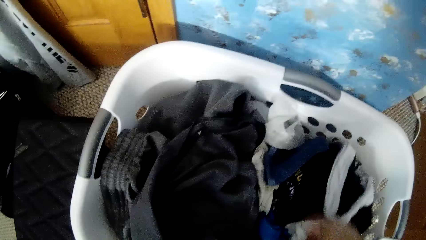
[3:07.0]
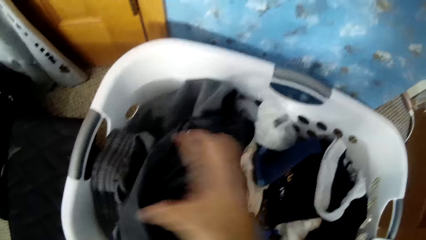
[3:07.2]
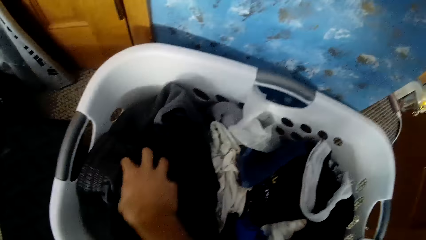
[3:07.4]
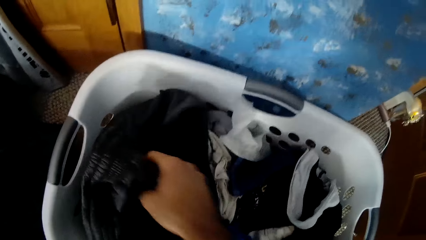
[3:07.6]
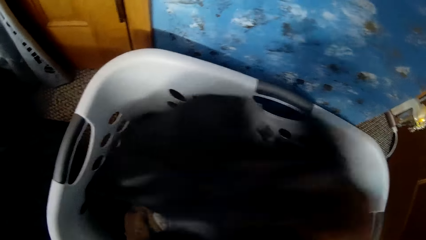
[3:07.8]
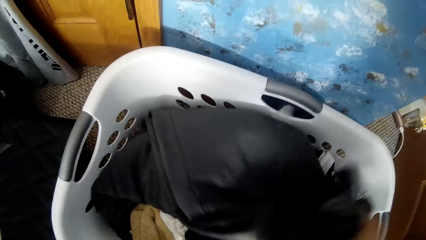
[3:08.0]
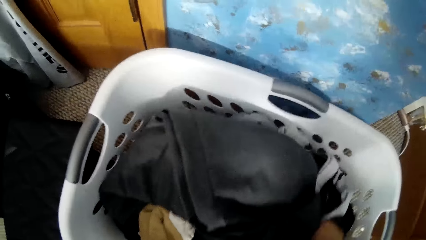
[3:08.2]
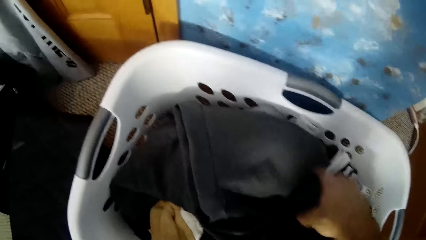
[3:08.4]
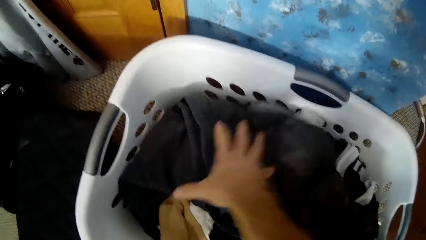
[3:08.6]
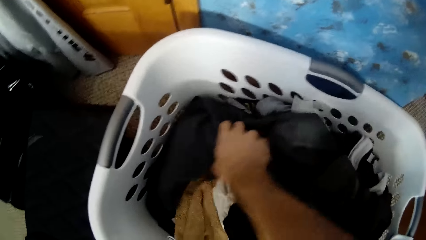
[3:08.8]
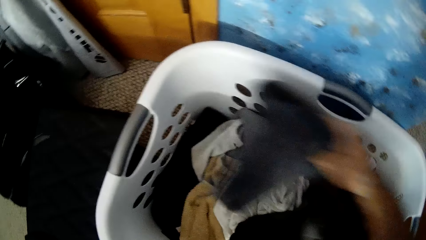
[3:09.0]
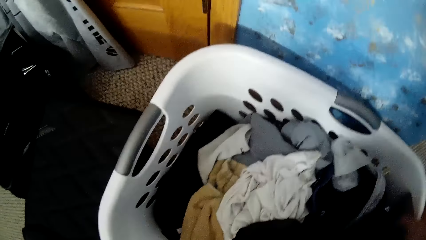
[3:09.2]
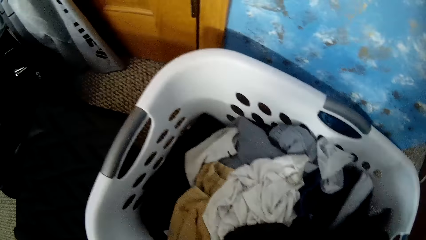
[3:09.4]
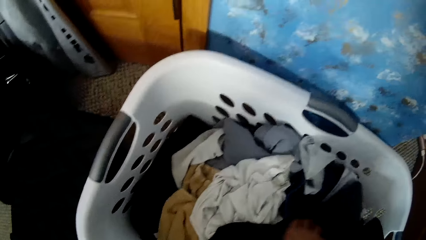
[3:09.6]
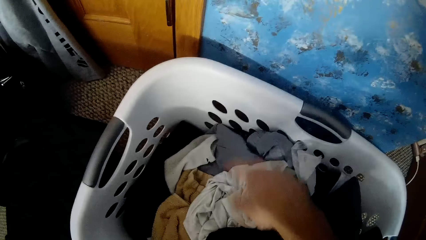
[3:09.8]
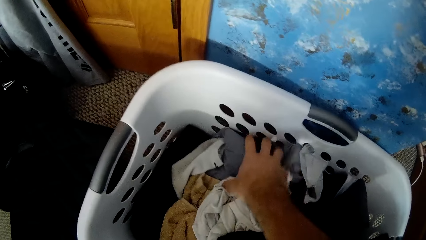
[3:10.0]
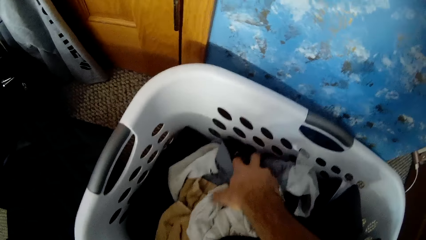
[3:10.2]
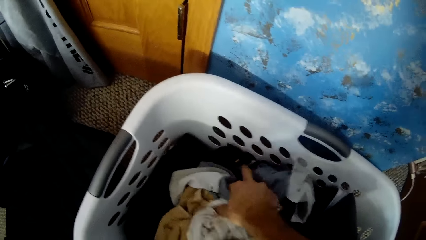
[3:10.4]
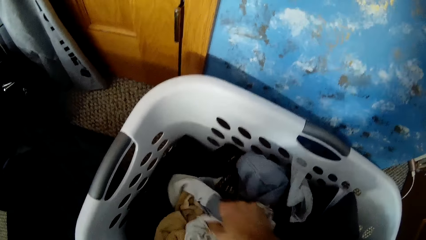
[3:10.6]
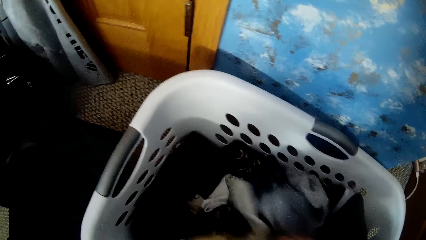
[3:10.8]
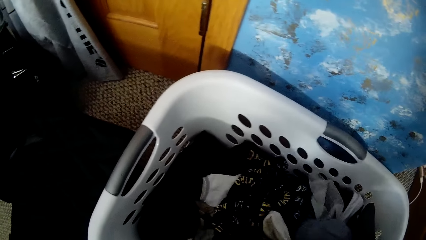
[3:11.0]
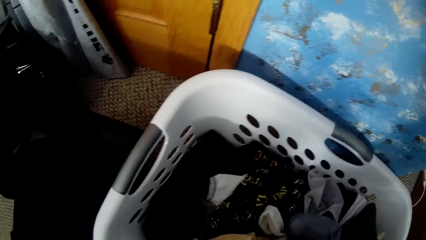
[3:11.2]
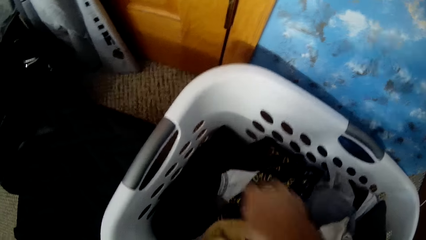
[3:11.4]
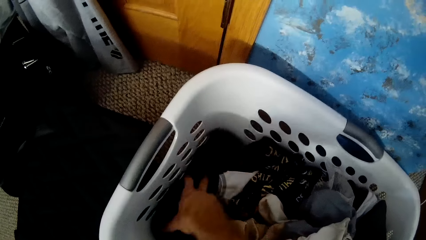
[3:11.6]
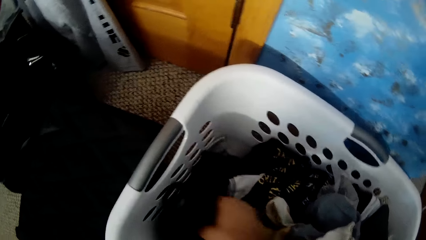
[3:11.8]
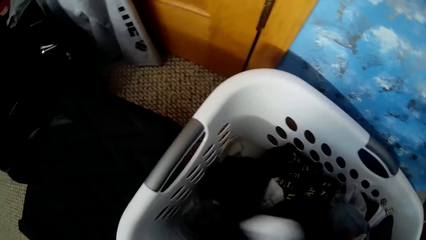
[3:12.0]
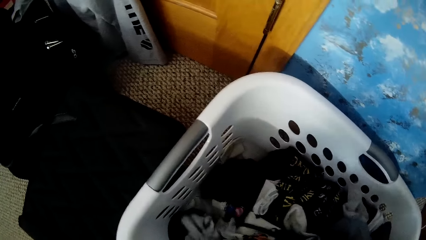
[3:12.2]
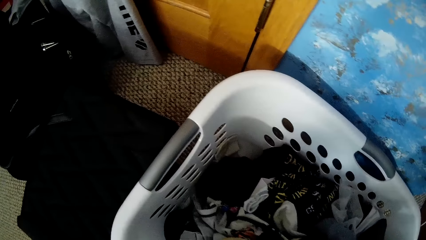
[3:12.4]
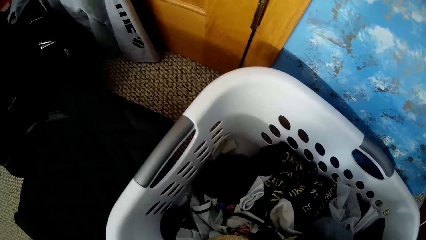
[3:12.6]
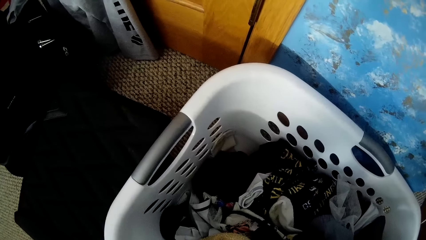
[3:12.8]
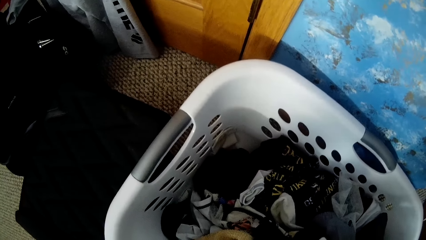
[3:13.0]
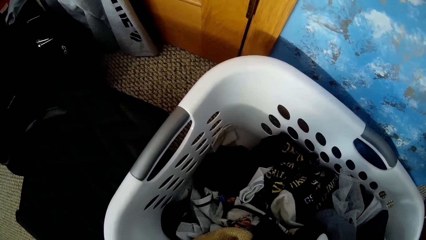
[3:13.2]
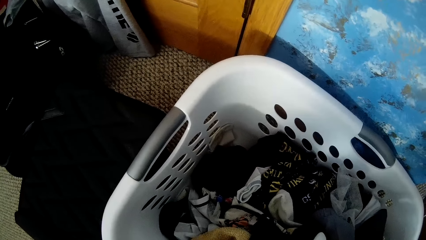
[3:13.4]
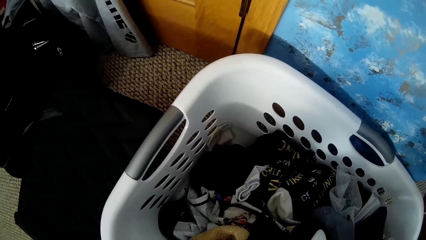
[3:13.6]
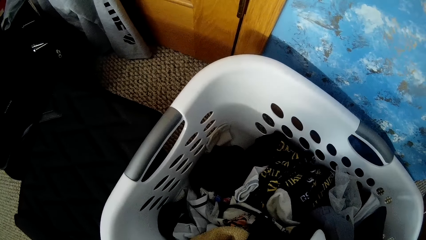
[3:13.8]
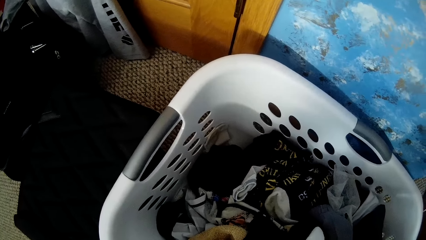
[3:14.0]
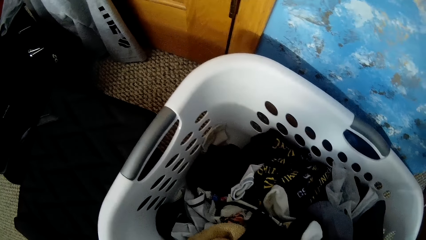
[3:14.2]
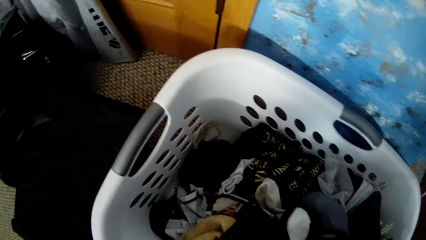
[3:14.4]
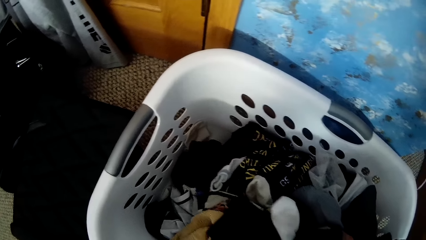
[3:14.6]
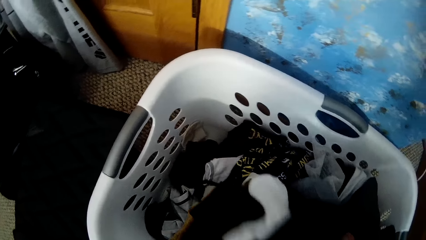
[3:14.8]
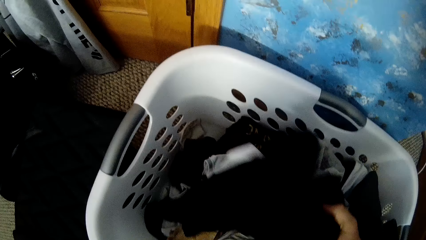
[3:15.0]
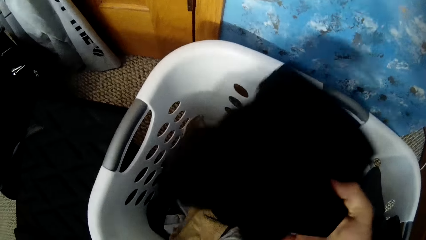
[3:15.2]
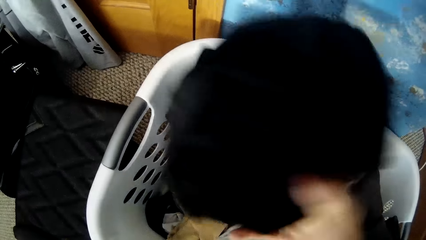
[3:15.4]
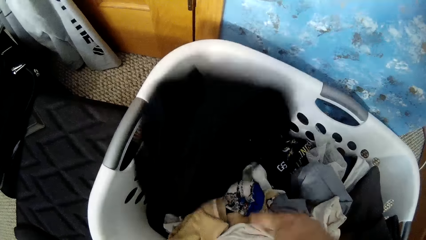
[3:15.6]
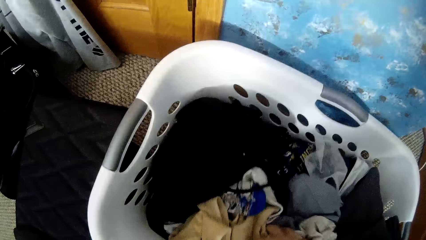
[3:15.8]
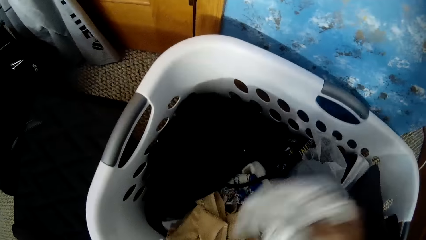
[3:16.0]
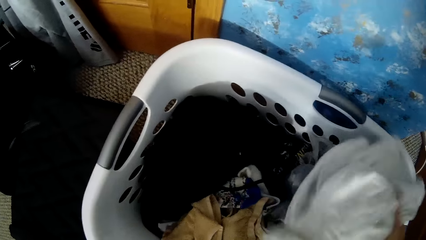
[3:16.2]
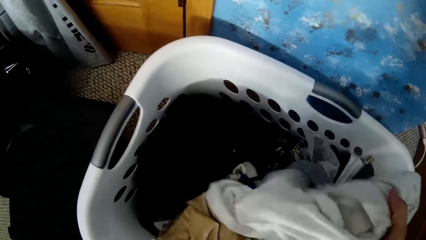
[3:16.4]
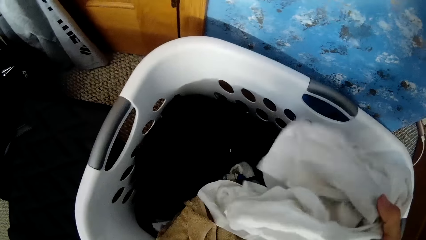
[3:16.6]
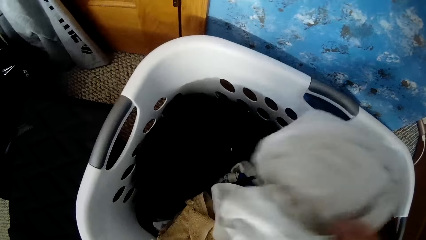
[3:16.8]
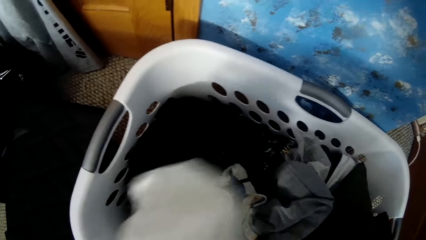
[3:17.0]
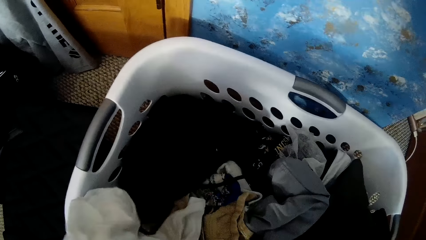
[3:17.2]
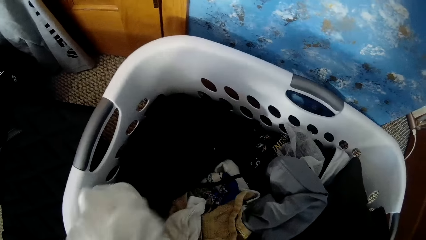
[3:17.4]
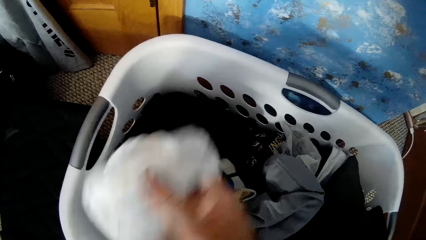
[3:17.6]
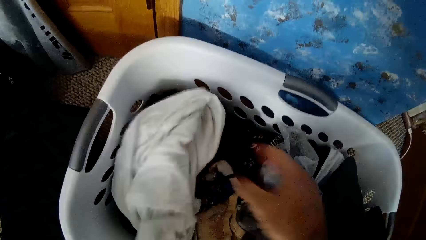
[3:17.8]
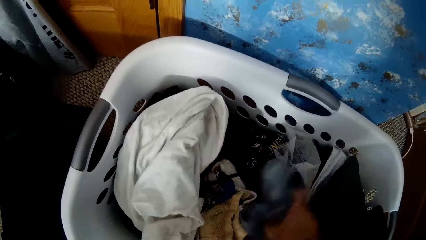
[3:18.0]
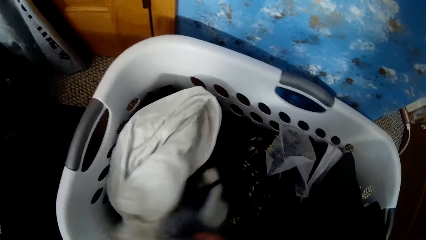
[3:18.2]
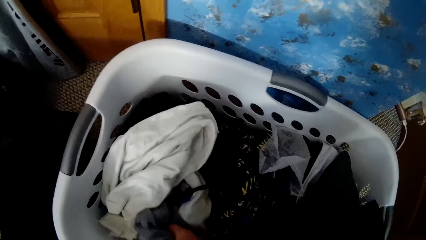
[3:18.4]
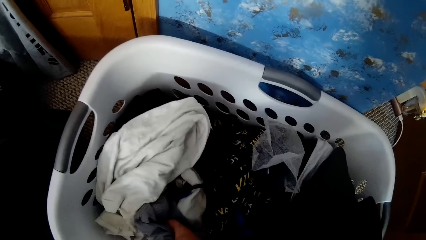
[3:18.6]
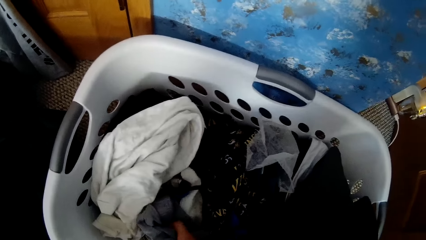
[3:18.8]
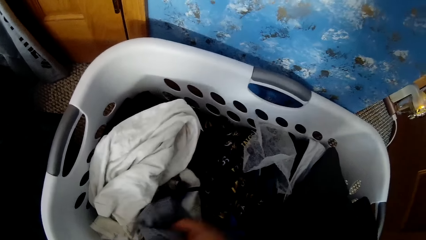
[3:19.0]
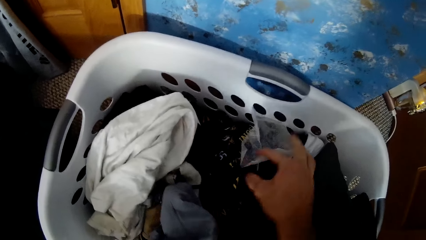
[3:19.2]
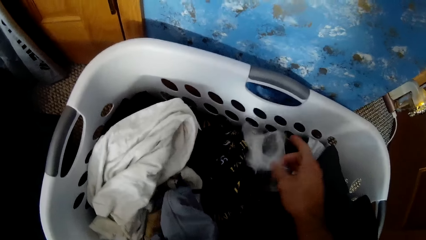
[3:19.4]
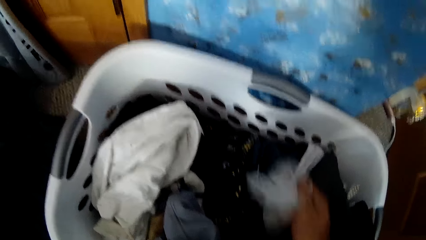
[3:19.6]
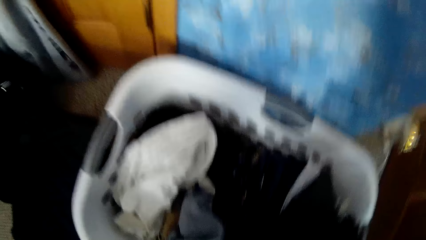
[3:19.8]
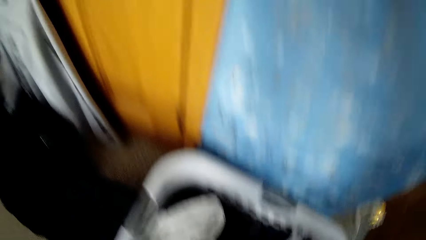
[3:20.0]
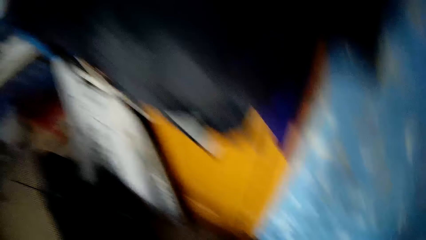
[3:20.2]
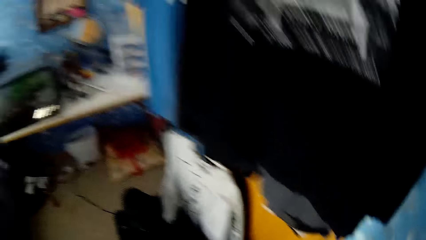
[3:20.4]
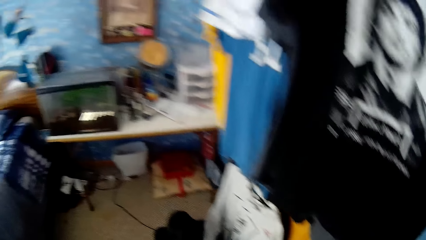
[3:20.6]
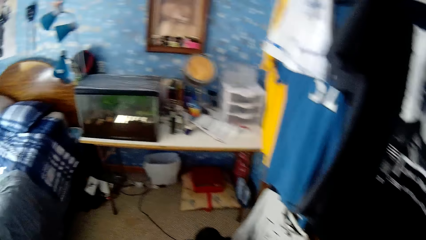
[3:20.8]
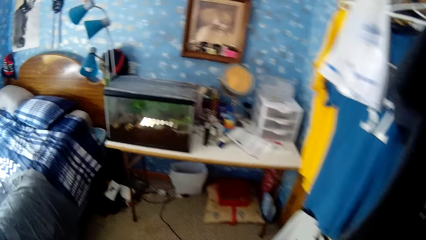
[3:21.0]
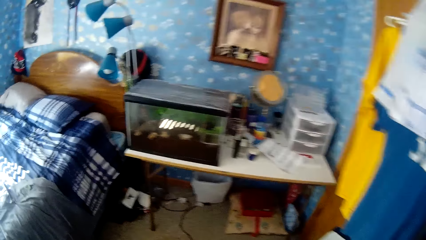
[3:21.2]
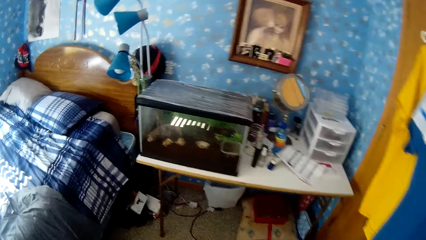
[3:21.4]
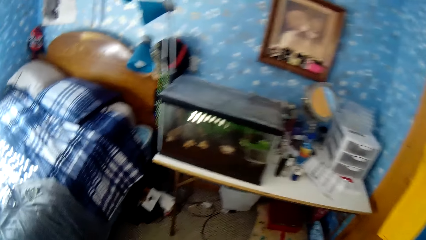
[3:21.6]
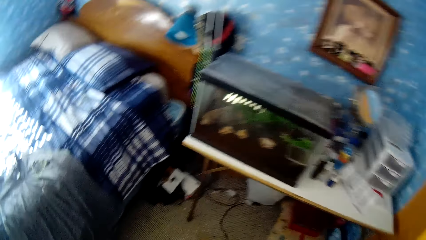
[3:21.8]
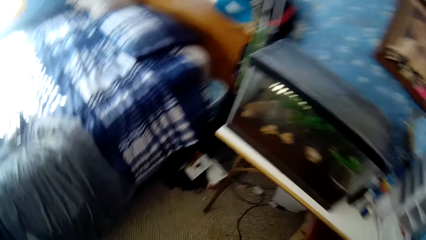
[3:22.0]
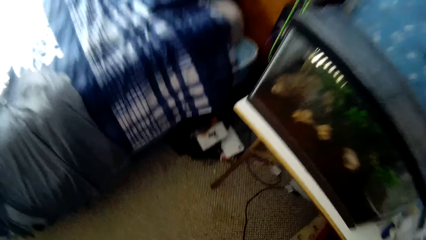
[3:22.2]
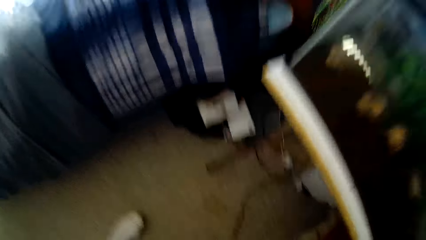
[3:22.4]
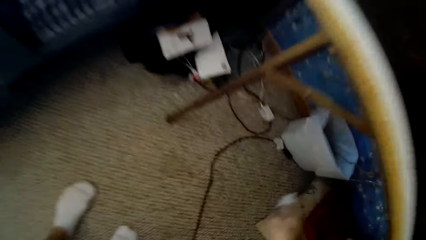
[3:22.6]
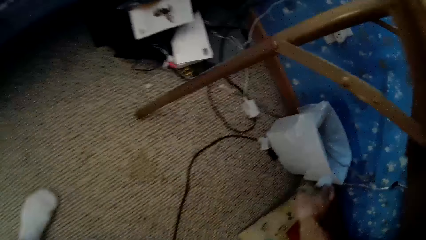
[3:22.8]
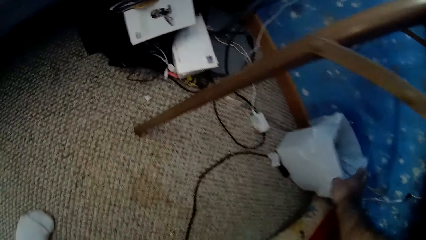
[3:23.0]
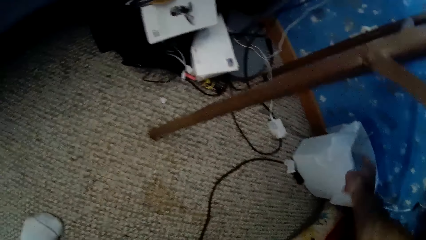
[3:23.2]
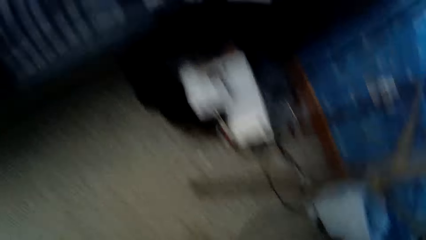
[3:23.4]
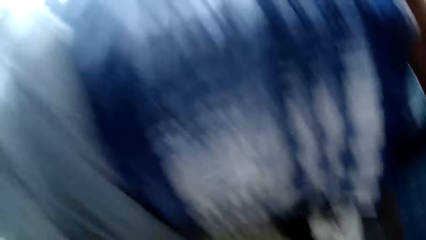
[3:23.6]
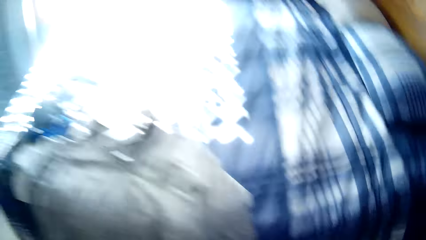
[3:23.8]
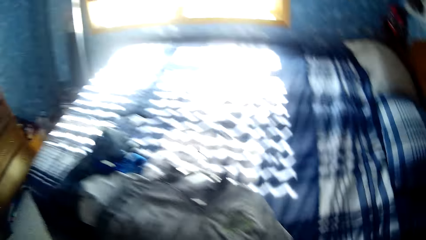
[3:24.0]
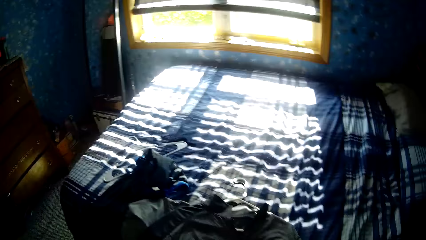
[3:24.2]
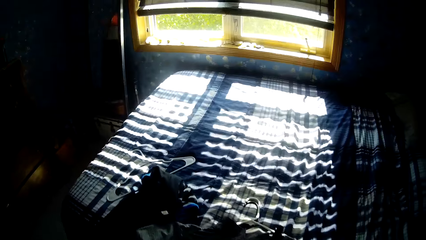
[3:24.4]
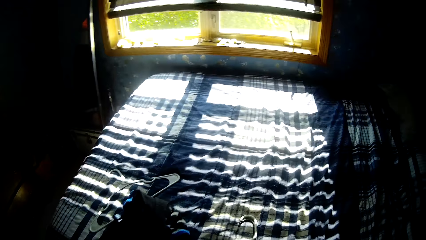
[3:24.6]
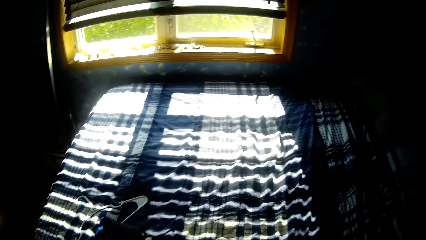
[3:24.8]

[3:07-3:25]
The camera wearer stares at the basket. He inspects the cloth. He picks a white nylon in the laundry basket with his right hand. He walks around the bedroom. He puts the nylon in the bin with his right hand.
